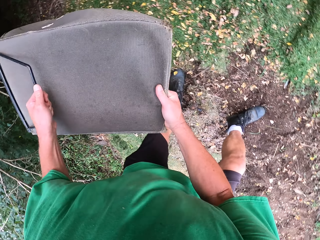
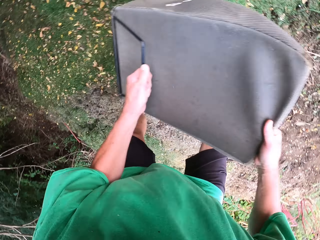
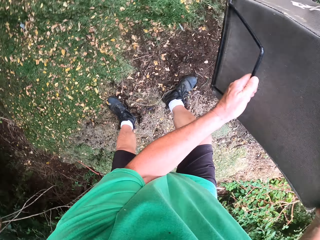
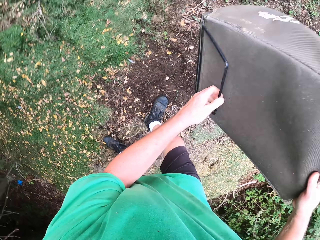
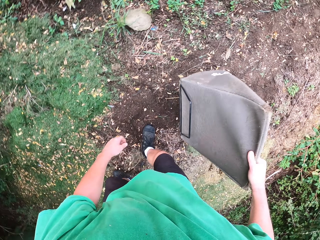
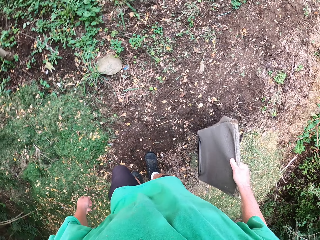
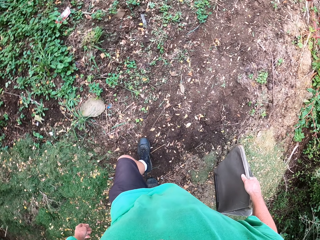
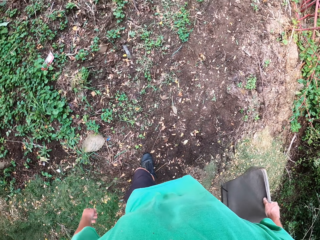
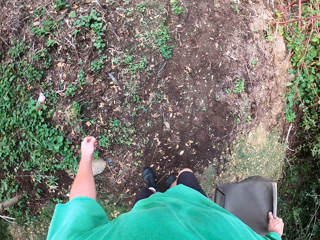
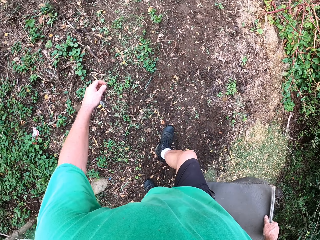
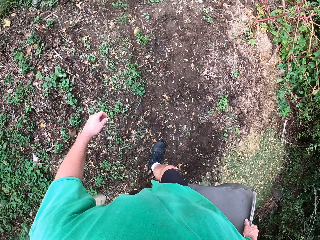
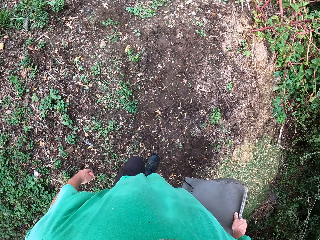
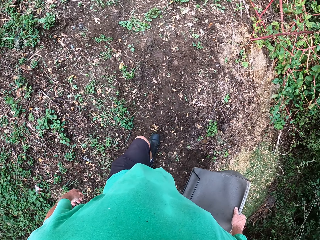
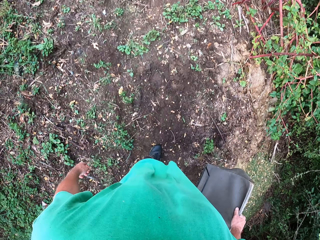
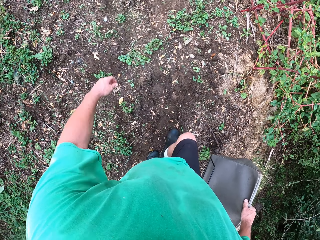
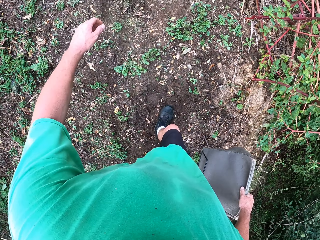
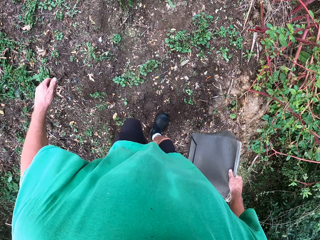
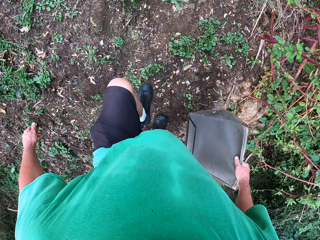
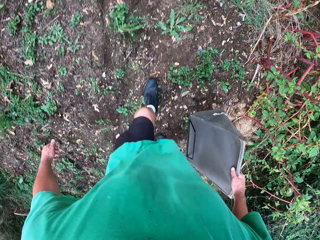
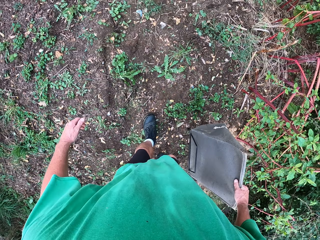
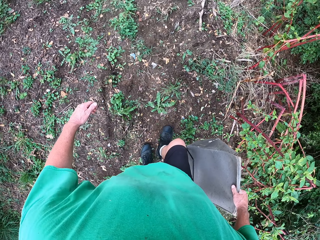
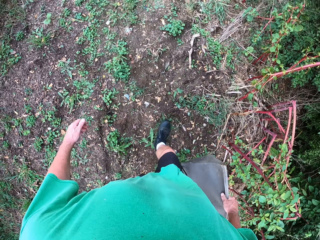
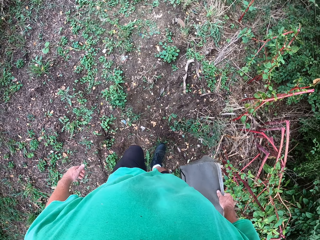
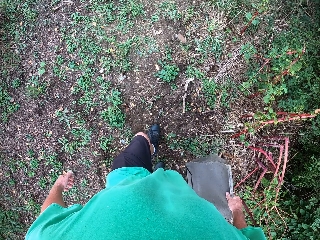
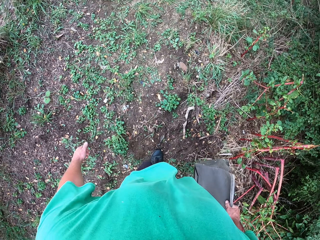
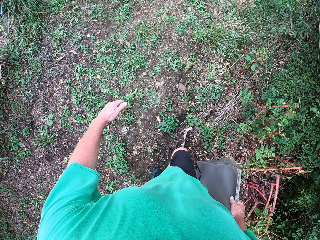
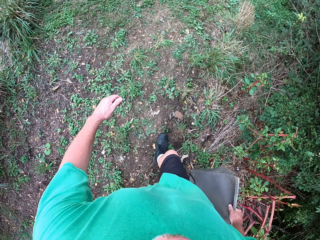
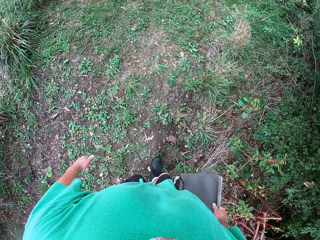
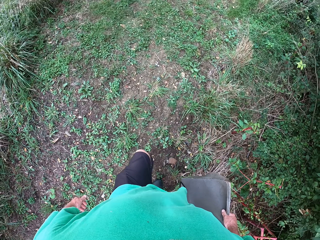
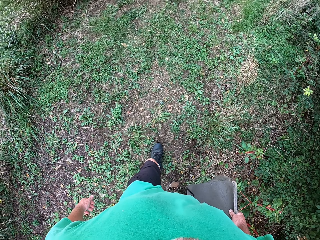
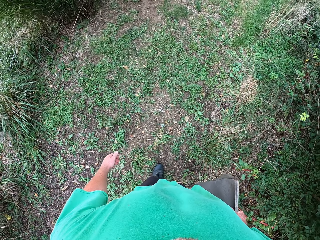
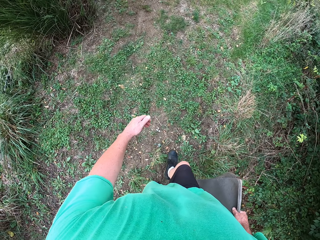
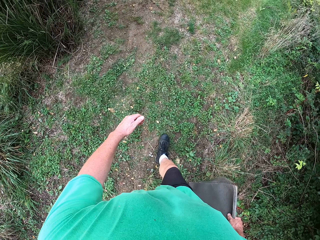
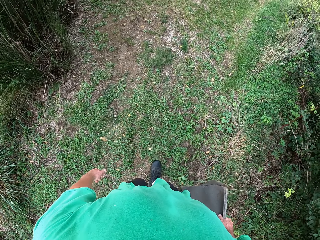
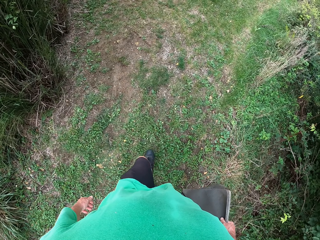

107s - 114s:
The camera wearer walks back to the lawn mower.

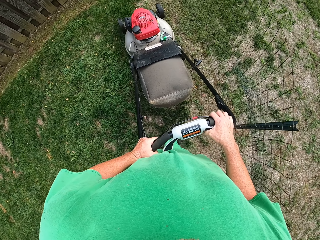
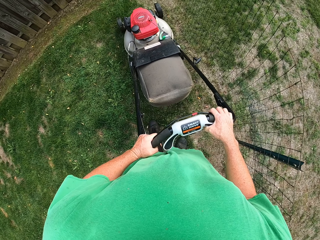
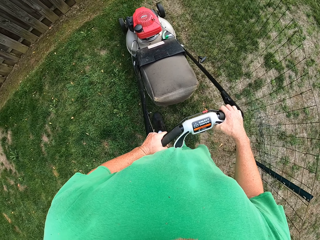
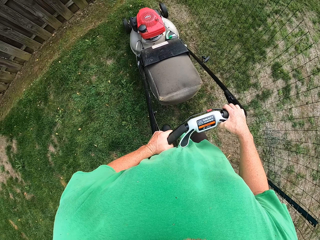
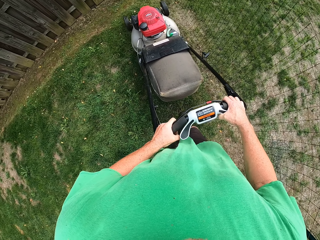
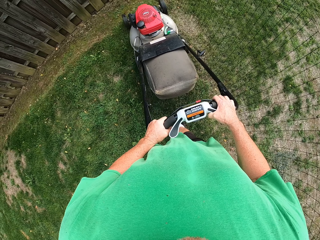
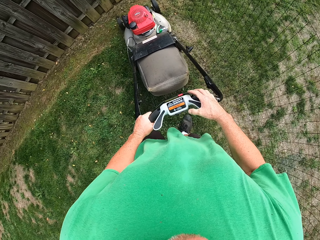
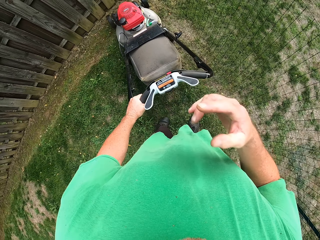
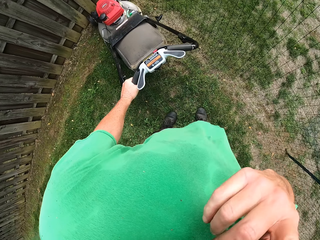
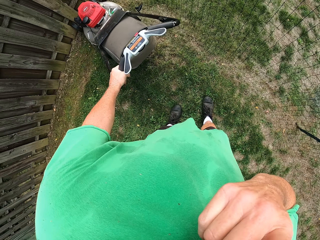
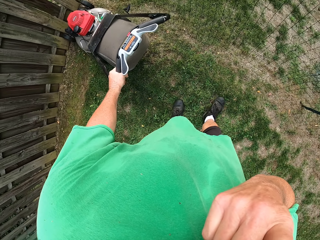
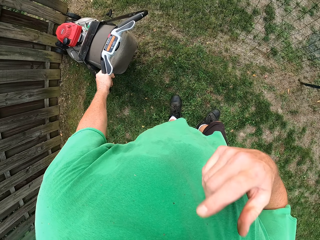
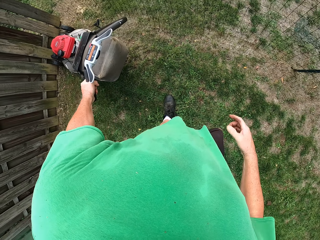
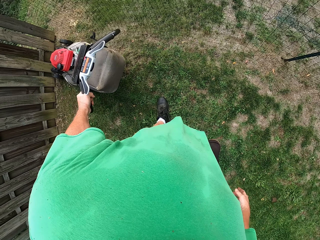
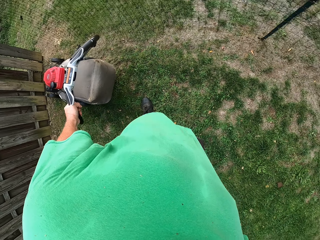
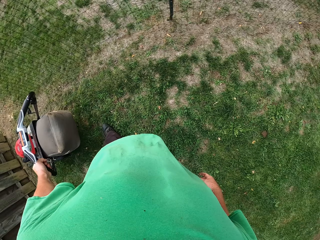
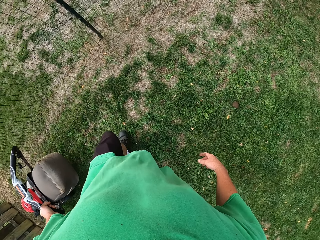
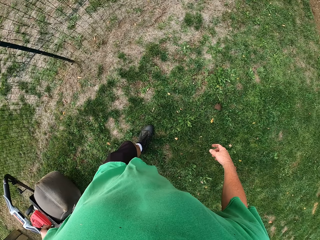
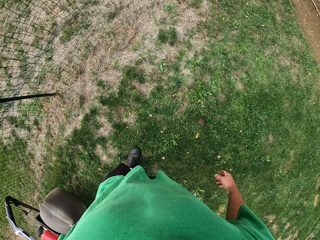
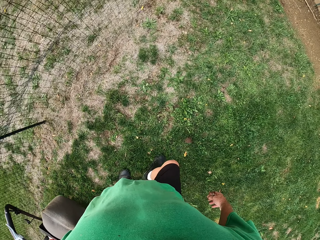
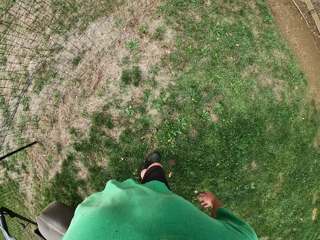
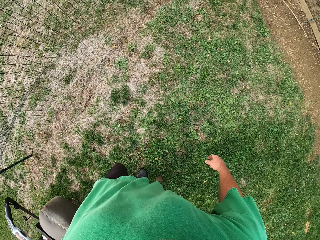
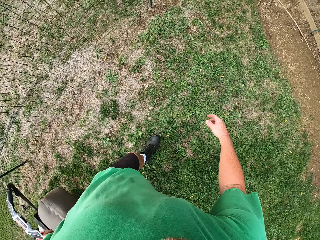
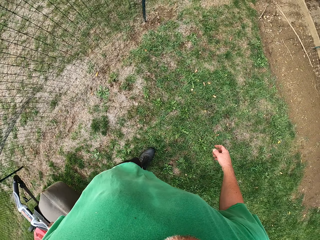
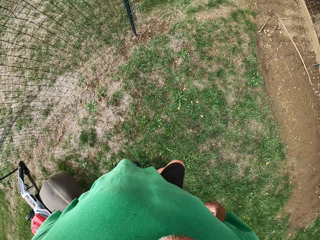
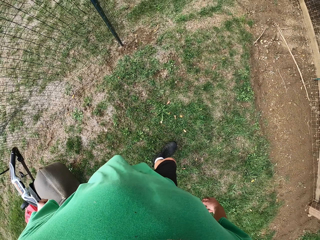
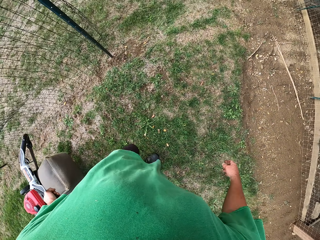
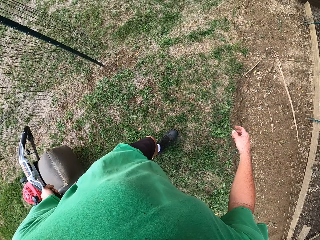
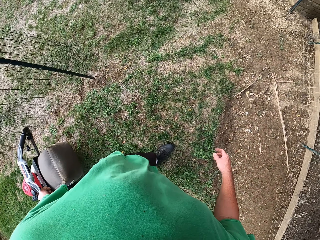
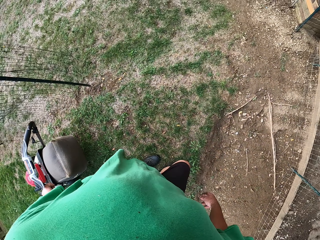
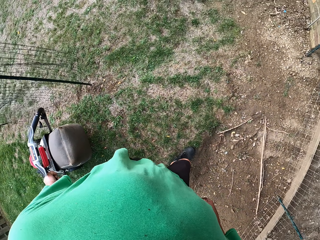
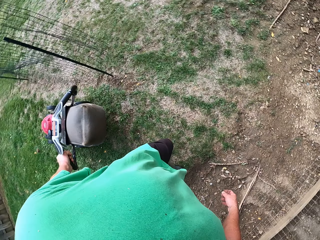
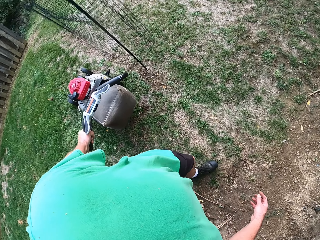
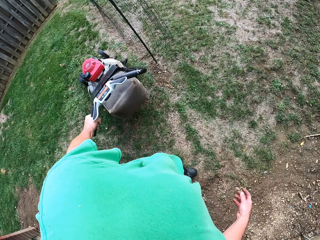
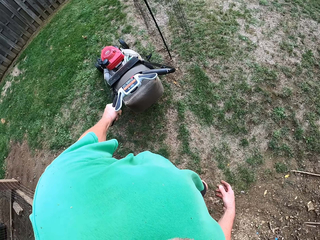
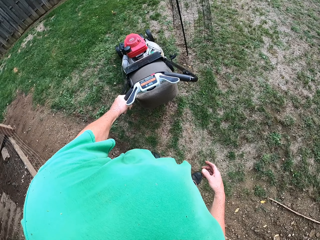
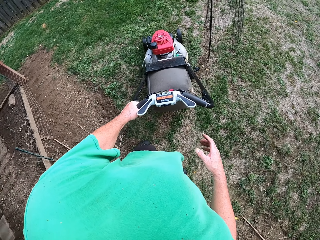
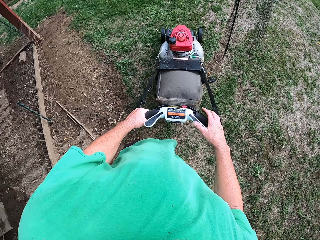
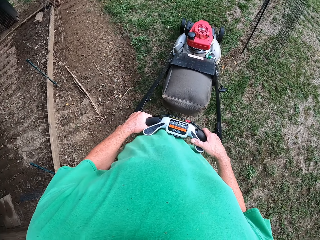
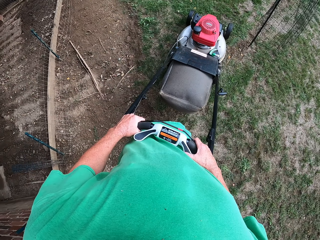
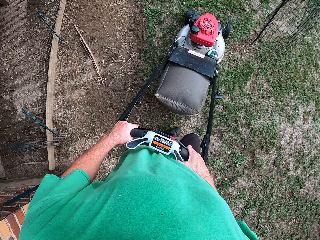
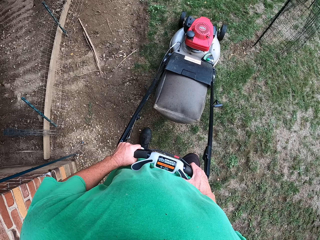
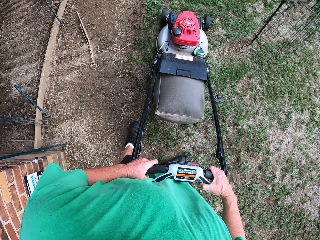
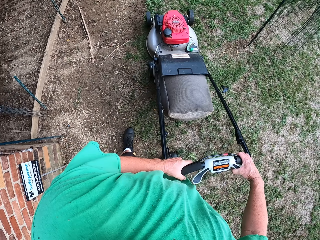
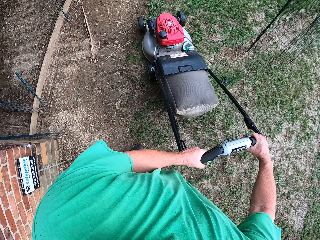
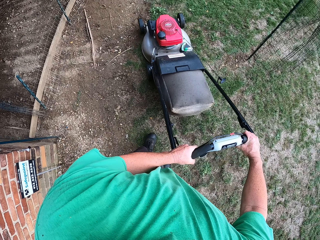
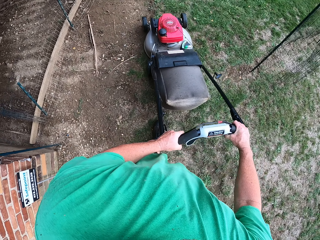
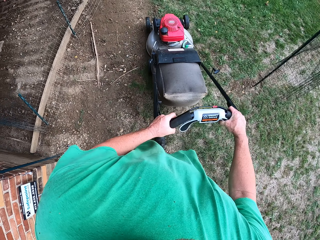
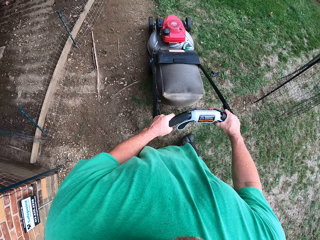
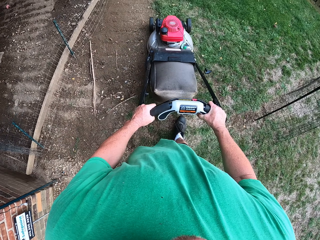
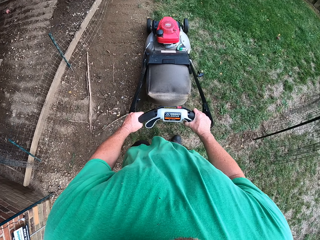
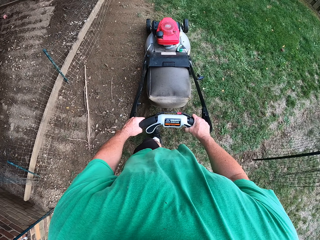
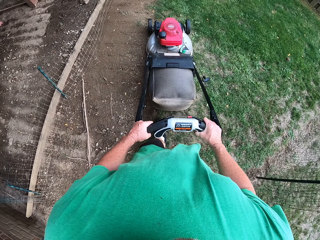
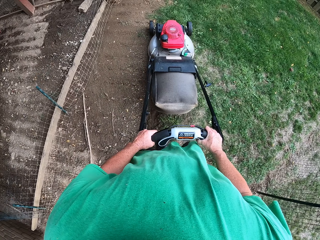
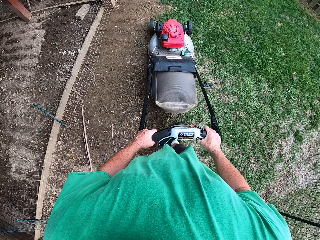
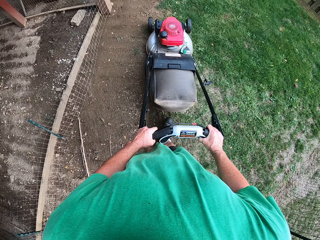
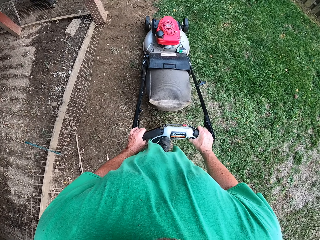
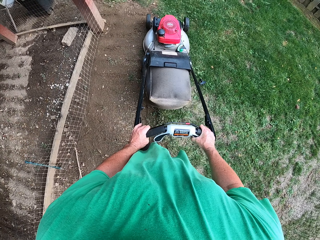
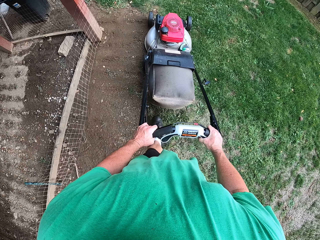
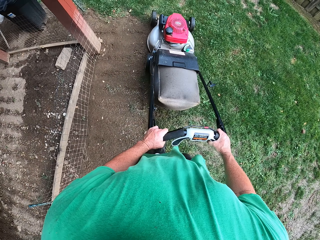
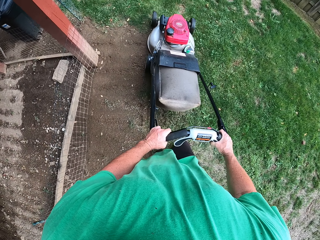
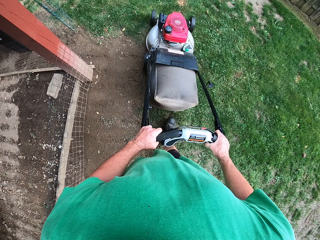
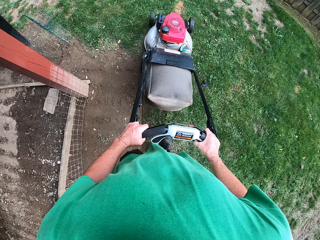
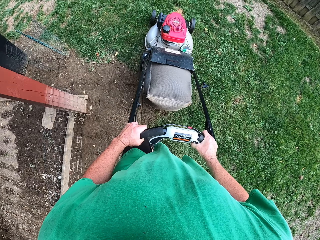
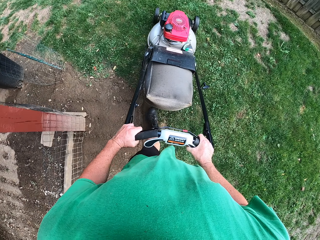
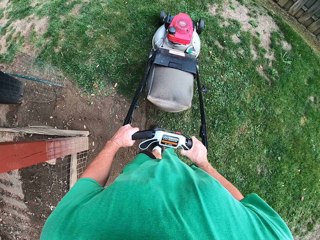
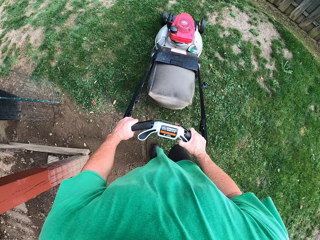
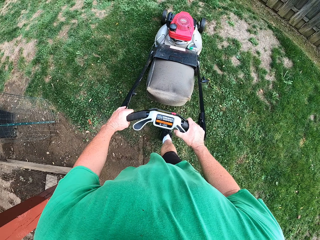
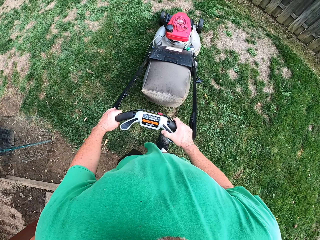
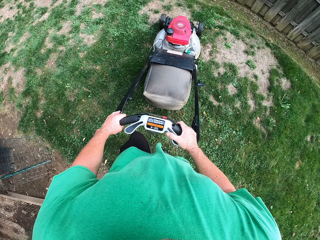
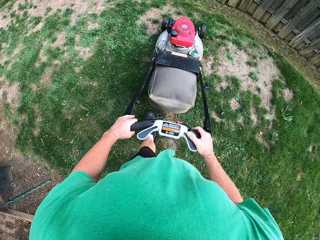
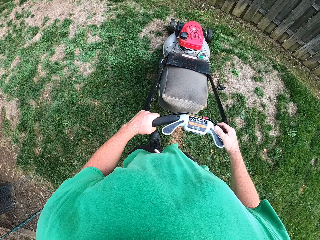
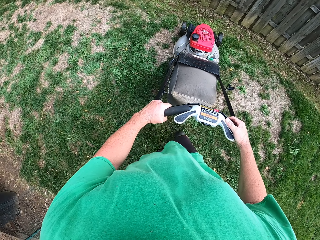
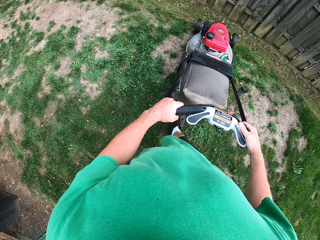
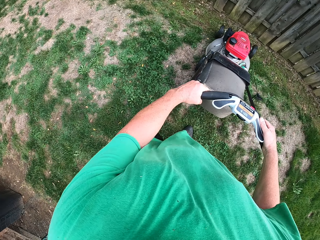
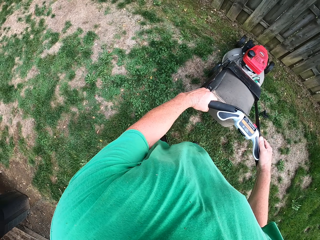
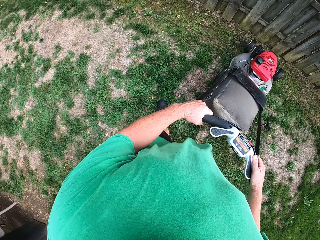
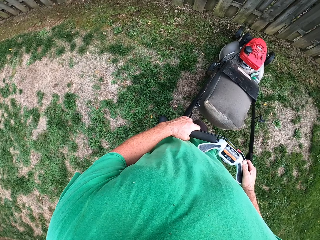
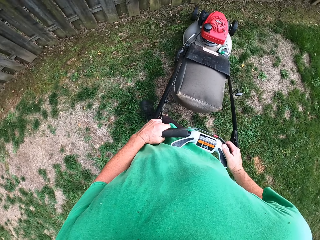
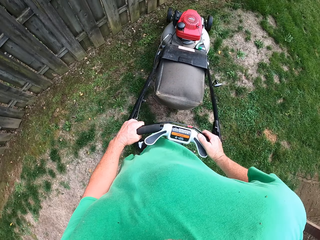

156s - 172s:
The camera wearer touches himself. He cuts grass with the lawn mower.
